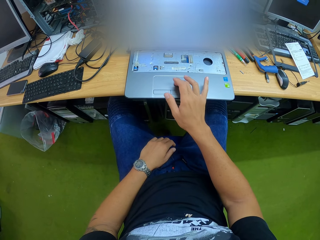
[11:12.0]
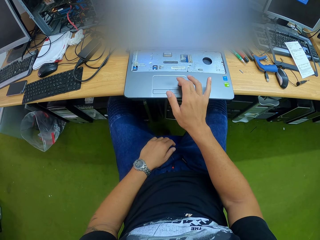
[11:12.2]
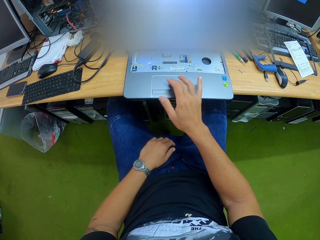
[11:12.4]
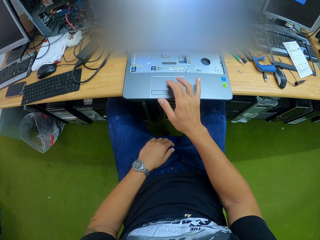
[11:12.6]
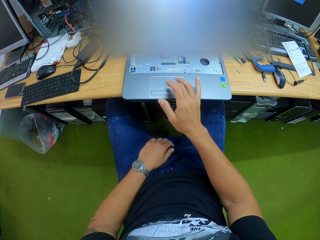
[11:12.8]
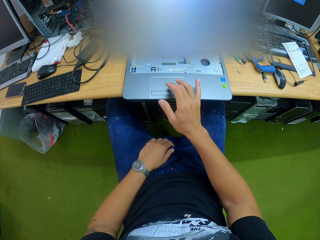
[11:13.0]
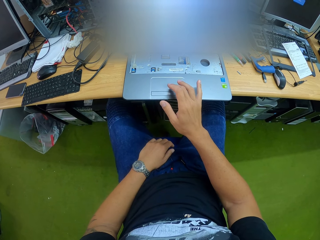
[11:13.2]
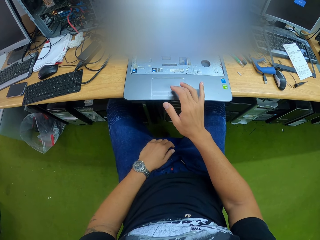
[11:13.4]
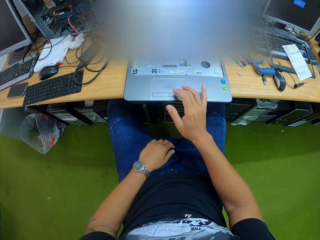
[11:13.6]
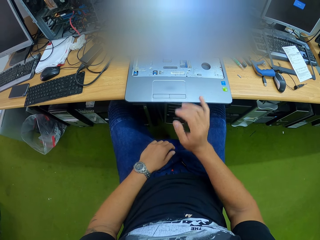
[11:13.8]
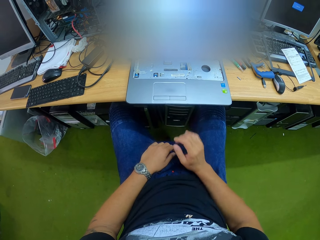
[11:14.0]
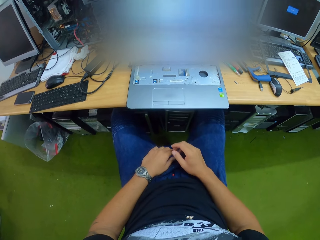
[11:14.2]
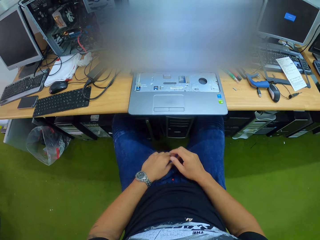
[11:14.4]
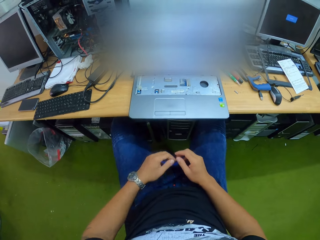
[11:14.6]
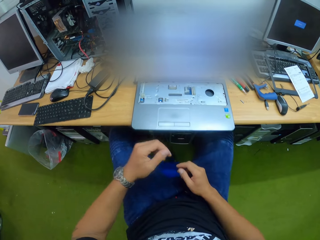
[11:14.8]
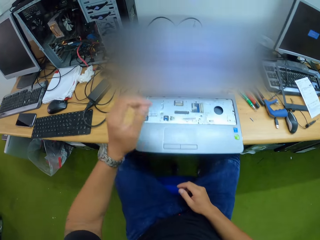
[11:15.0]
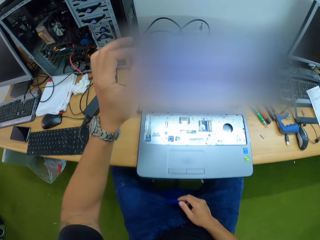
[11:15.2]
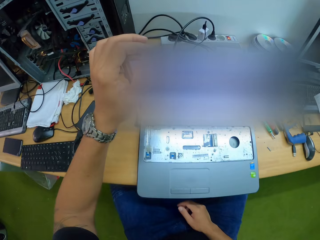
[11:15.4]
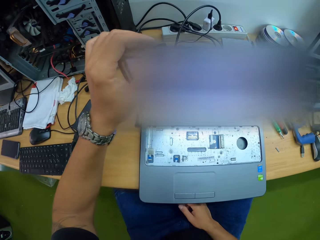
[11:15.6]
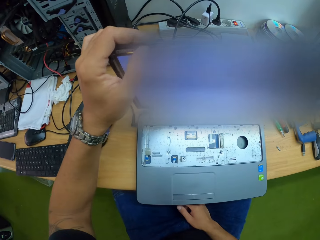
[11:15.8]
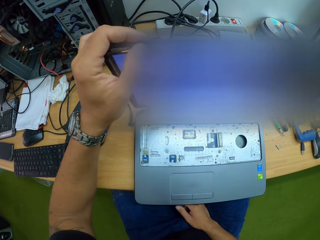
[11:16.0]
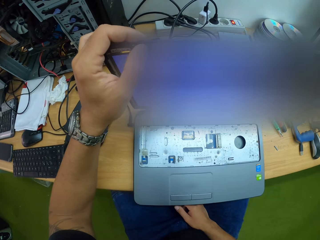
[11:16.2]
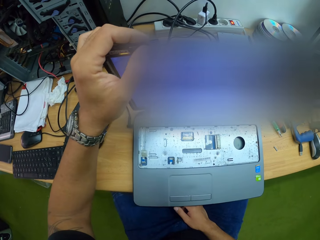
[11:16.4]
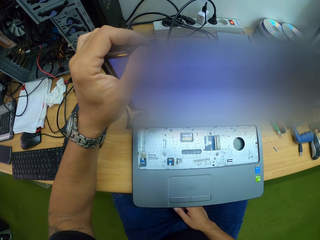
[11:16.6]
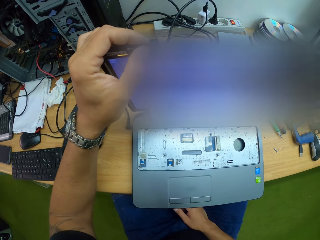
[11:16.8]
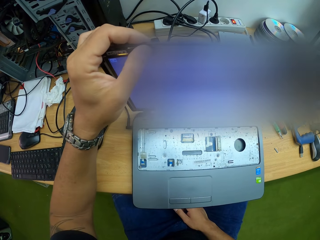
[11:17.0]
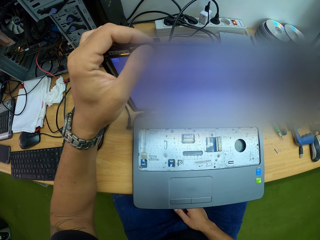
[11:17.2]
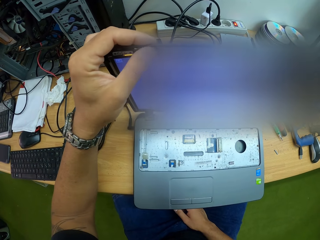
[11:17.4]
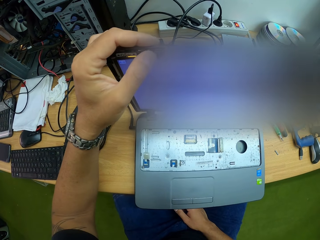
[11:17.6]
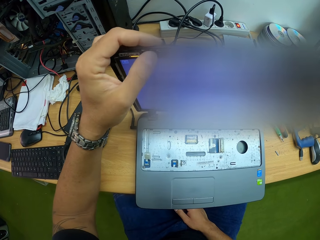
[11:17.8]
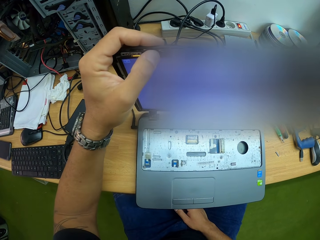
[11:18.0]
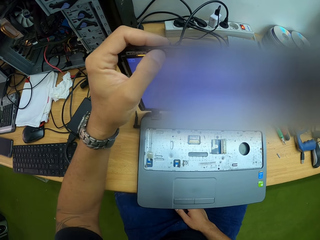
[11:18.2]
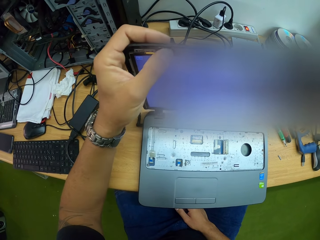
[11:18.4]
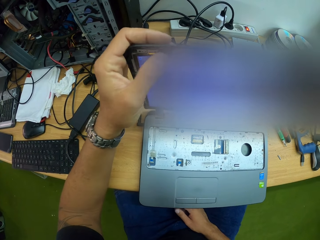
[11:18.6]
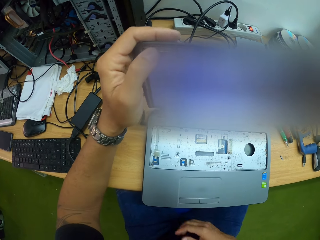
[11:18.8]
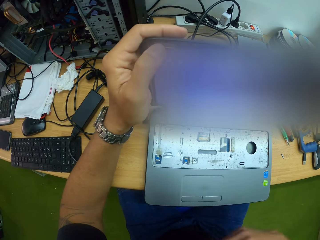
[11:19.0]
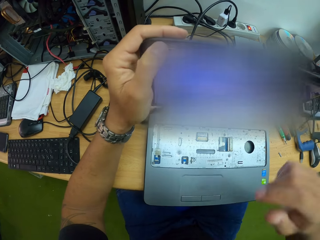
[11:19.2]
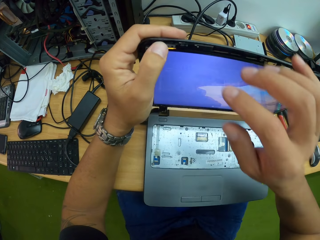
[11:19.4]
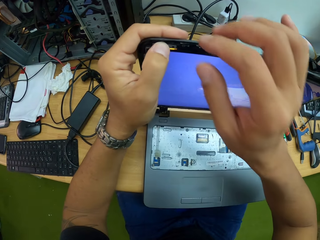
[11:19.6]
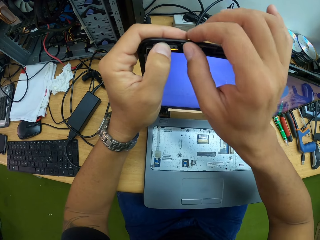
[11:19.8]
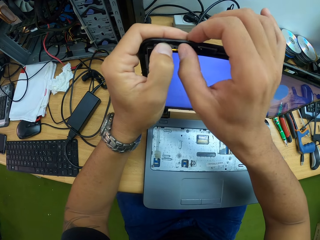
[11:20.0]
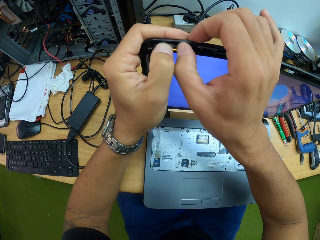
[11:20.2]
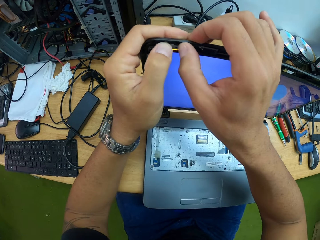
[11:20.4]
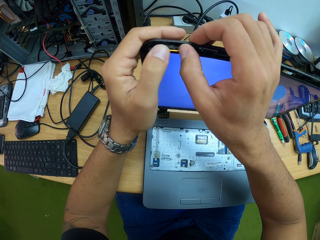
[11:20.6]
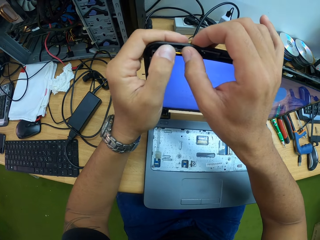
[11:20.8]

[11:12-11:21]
The camera wearer puts the hand down. He adjusts the laptop lid with his left hand.

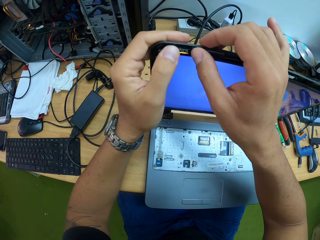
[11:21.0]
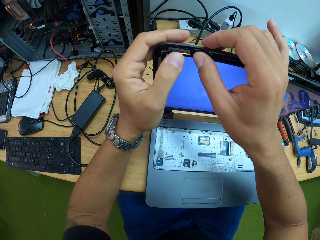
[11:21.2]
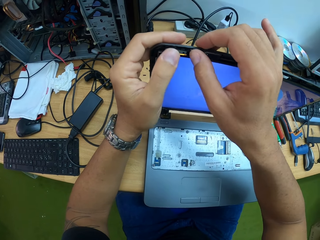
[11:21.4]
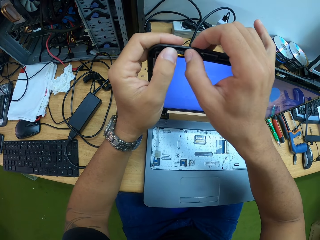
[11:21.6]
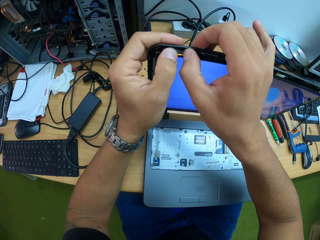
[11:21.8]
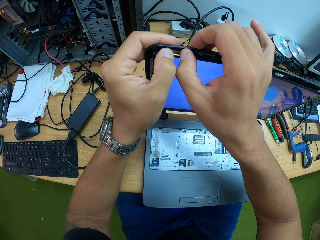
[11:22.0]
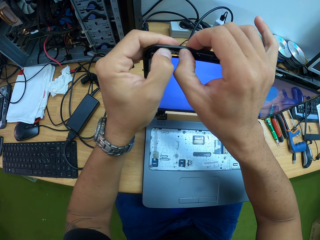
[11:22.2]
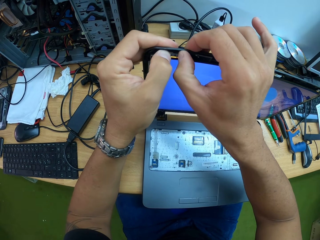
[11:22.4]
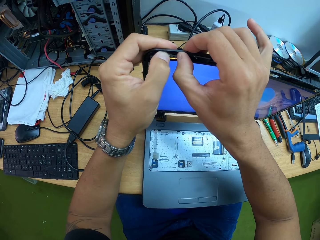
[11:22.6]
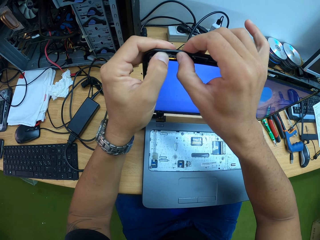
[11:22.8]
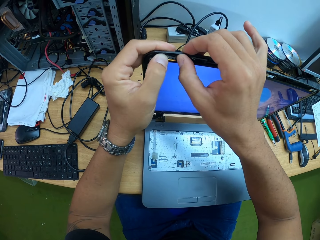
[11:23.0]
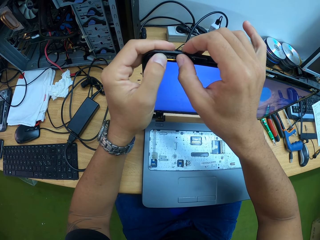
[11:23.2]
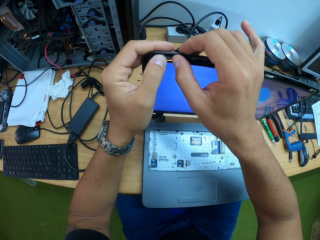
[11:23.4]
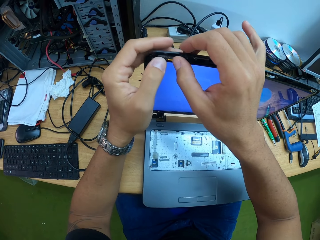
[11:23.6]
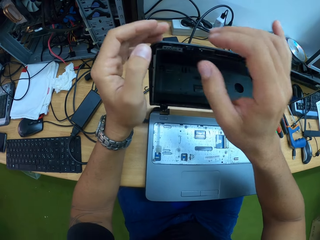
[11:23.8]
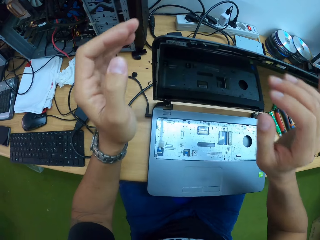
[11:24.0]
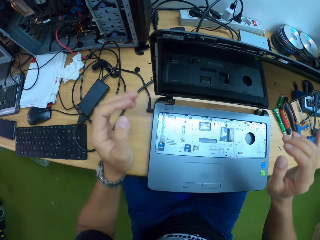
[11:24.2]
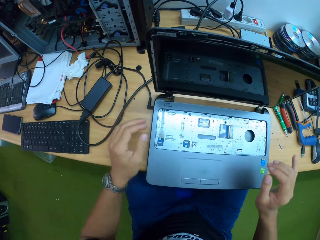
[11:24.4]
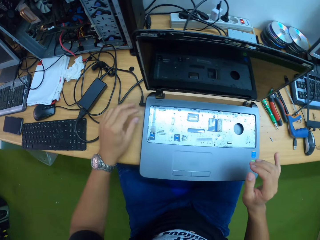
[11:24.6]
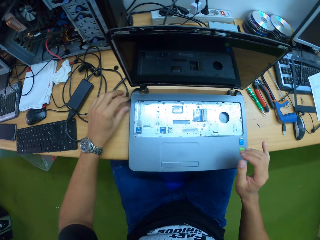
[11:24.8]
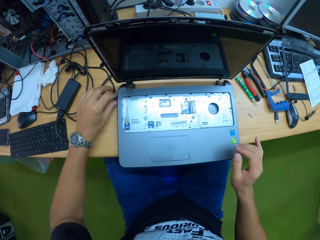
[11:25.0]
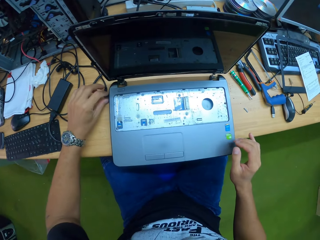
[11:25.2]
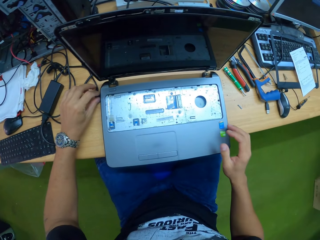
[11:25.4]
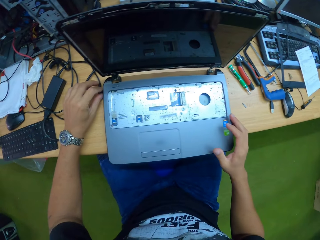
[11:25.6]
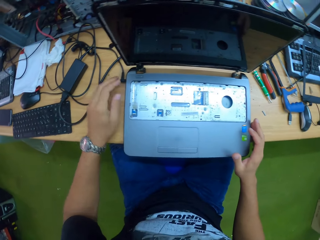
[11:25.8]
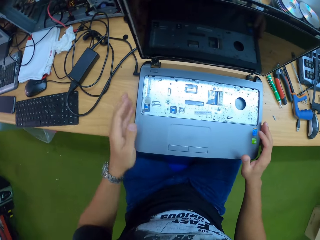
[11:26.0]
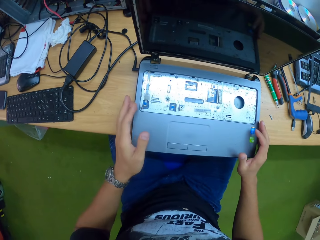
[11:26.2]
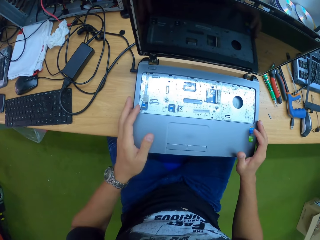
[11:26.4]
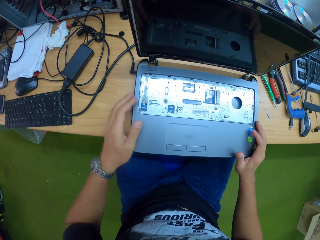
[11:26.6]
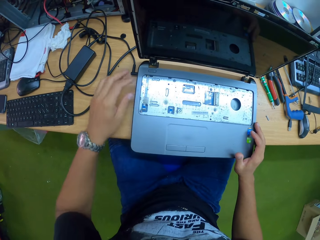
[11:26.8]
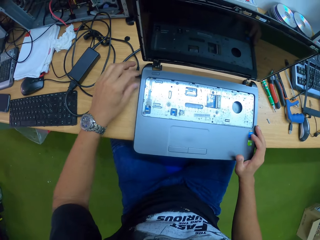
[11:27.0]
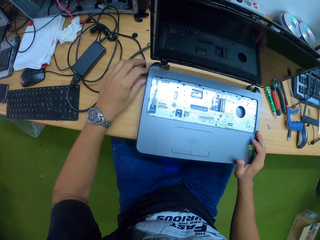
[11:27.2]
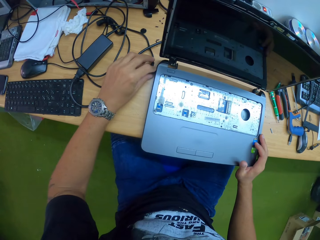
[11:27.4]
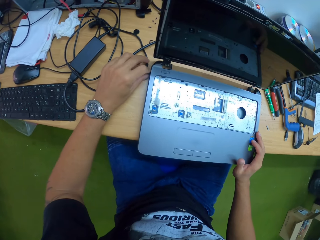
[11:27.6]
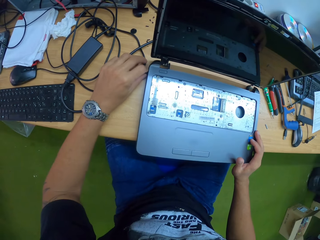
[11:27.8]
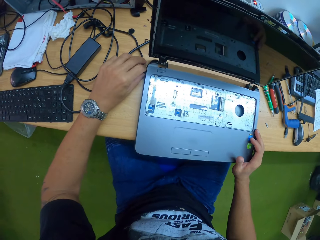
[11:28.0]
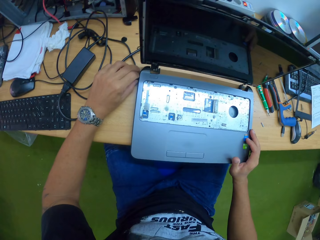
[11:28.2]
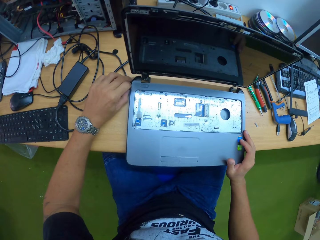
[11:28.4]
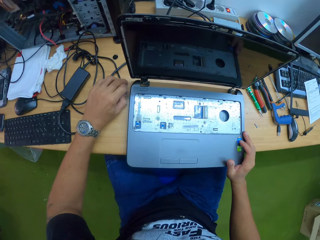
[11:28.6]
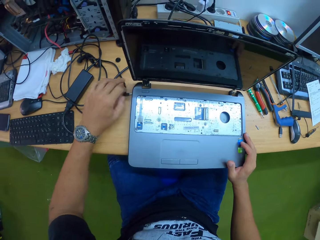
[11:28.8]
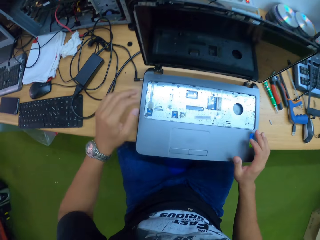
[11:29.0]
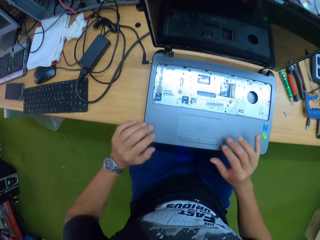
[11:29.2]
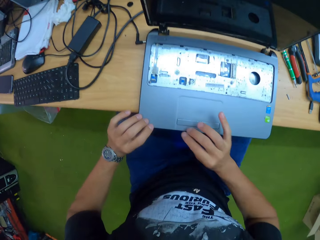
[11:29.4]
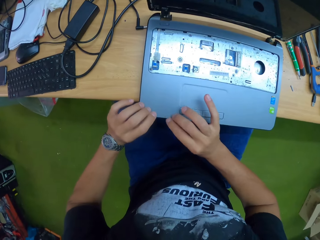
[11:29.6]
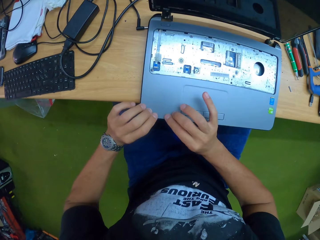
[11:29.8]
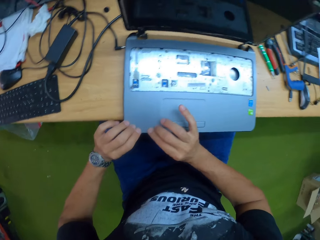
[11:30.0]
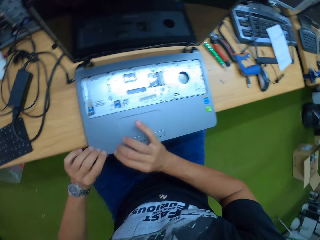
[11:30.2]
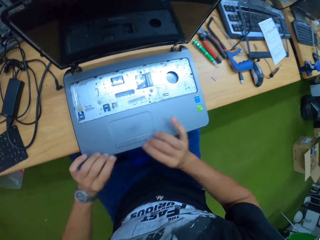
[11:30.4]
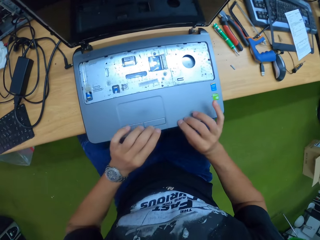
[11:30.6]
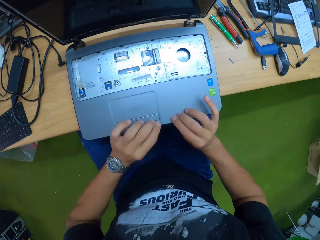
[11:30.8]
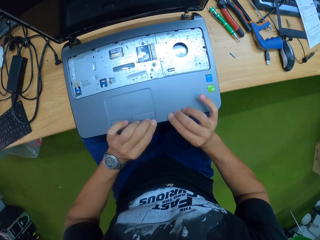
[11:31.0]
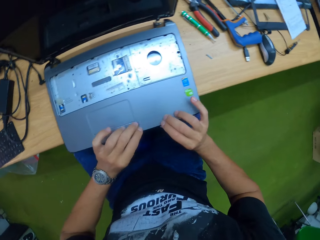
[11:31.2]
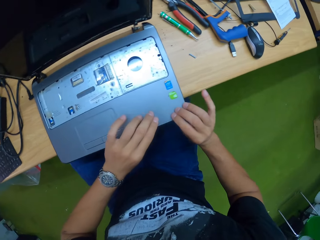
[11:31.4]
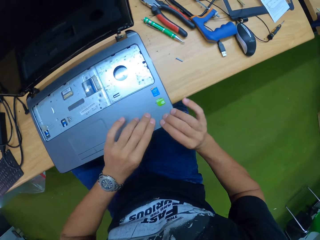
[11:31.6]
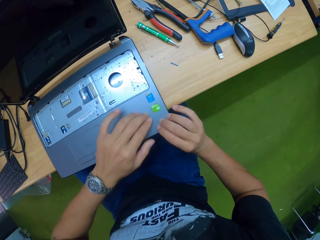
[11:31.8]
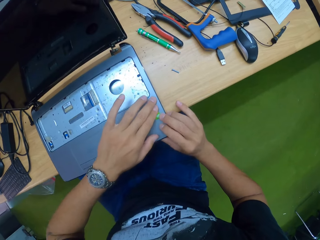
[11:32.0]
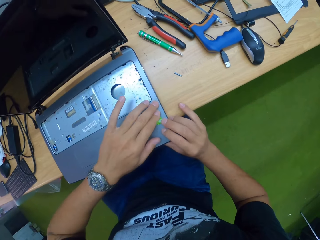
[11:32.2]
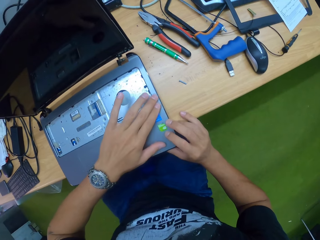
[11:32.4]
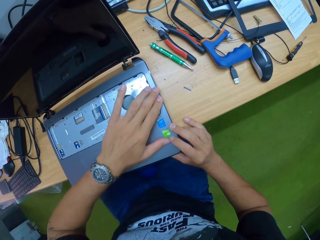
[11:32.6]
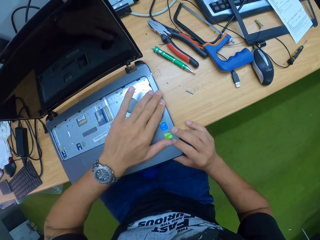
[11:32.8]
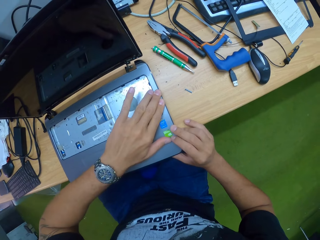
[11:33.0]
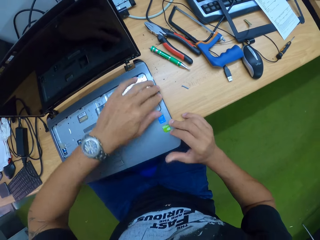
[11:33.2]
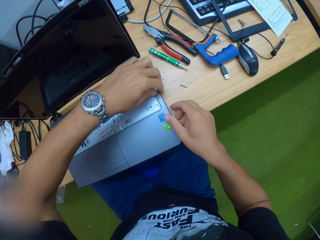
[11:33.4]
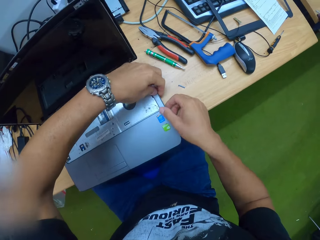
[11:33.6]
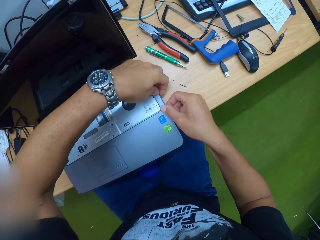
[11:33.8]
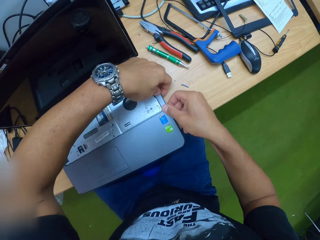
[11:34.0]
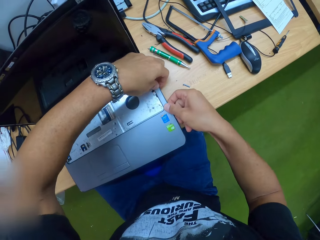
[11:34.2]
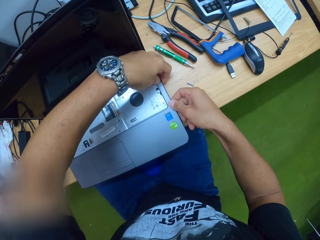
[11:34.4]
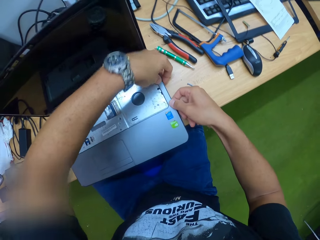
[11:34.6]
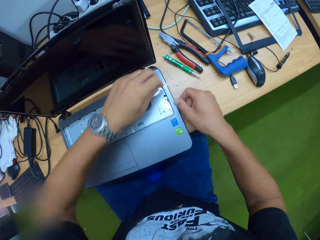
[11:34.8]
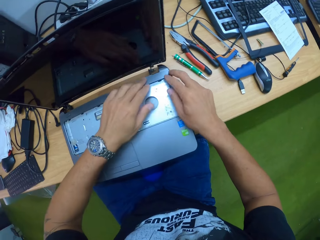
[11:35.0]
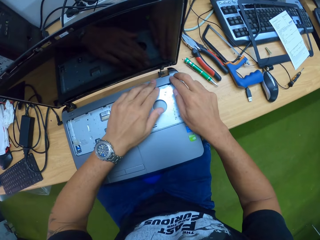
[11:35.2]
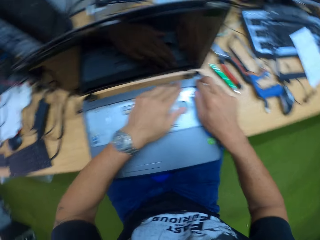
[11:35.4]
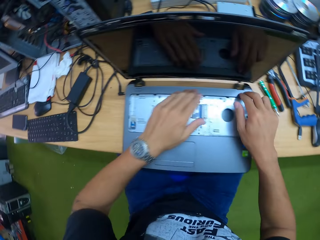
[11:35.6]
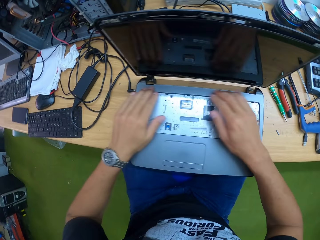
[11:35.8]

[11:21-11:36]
The camera wearer tightens the top of the laptop with his hands. He touches the laptop charger with his left hand. He removes the charger adapter from the laptop with his left hand. He fixes the laptop keyboard pad. He tightly closes the casing of the laptop with his hands.
